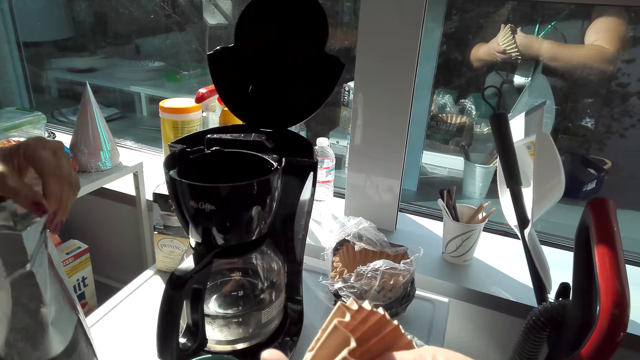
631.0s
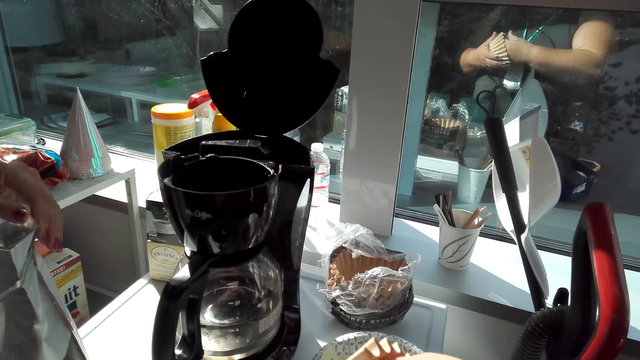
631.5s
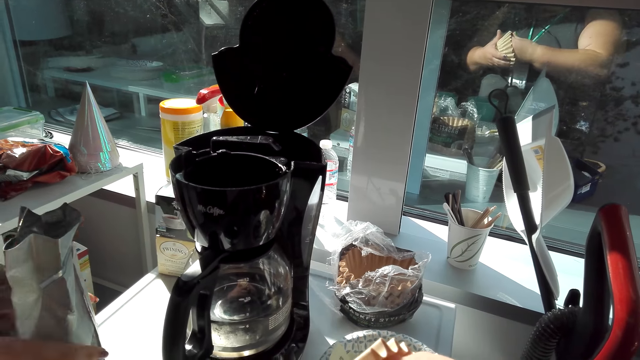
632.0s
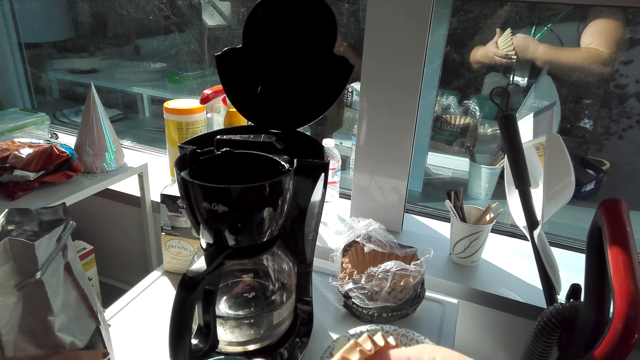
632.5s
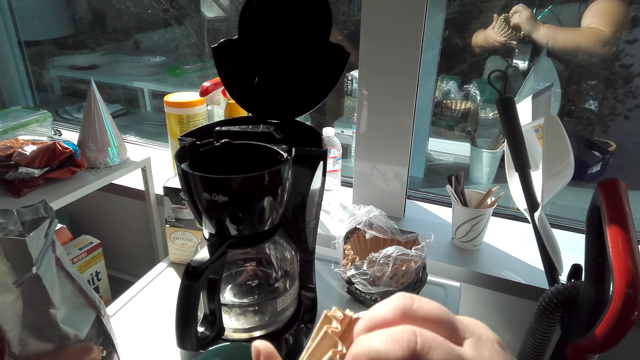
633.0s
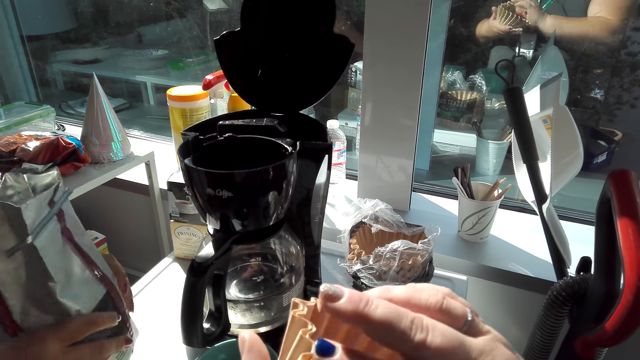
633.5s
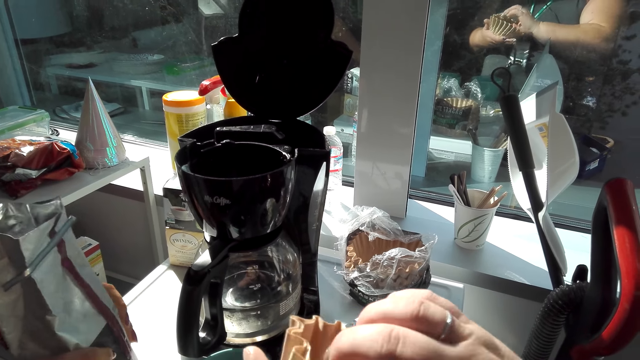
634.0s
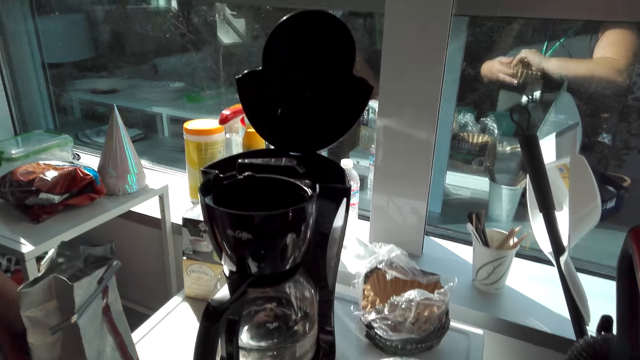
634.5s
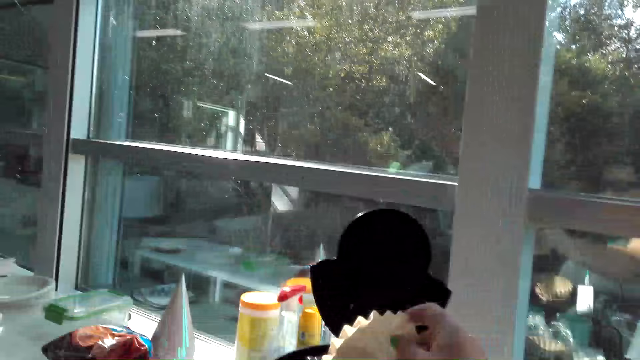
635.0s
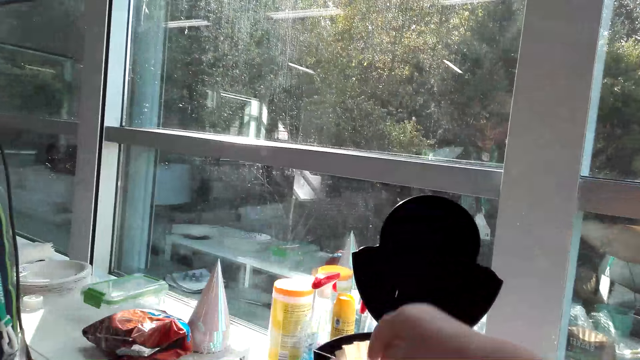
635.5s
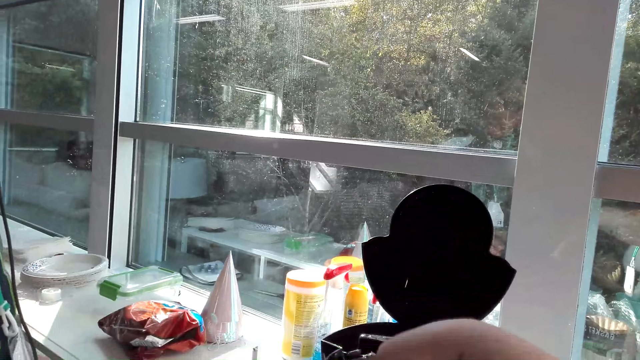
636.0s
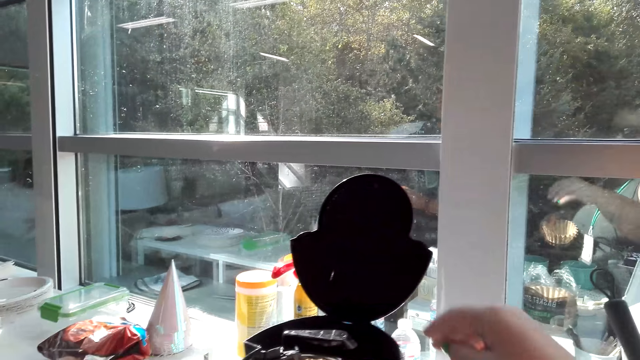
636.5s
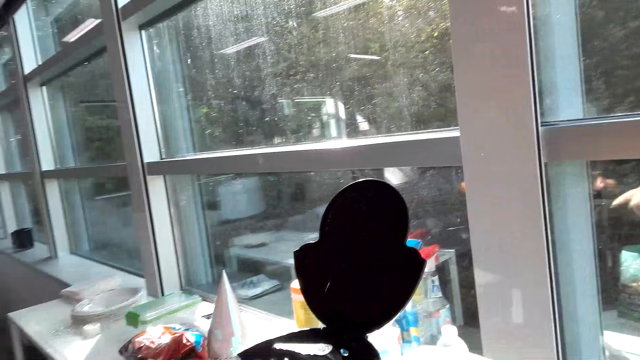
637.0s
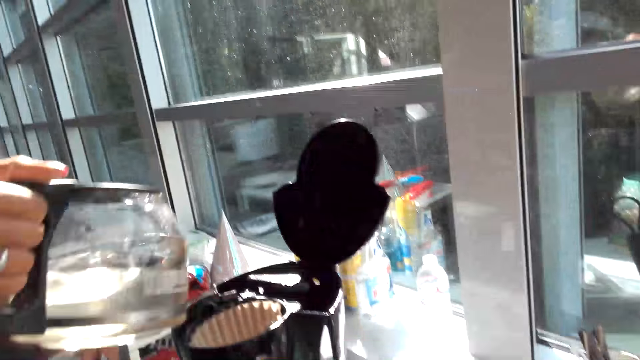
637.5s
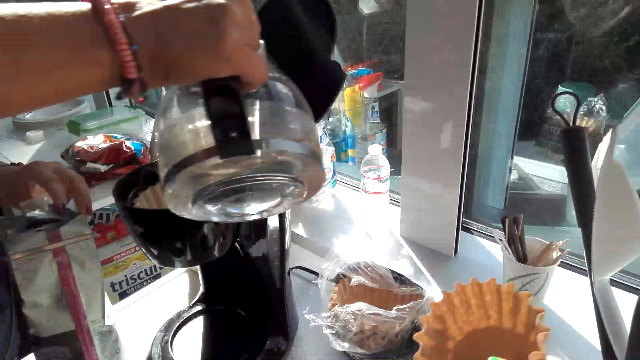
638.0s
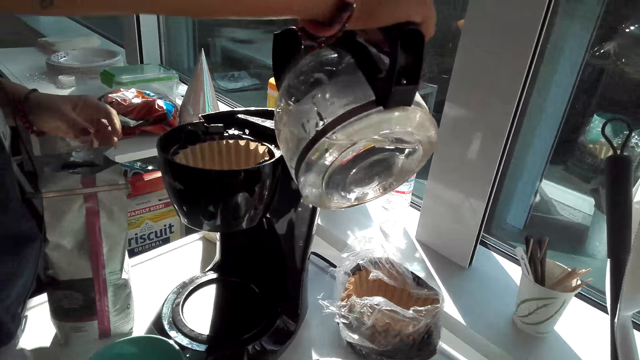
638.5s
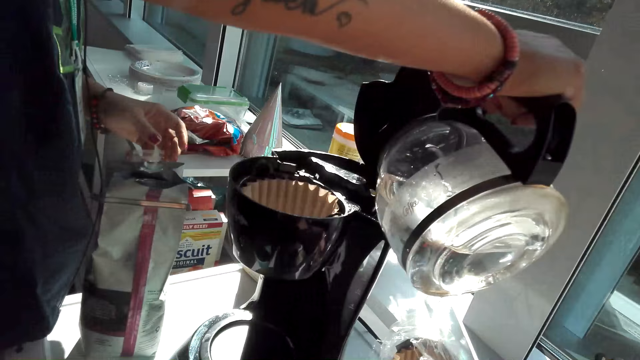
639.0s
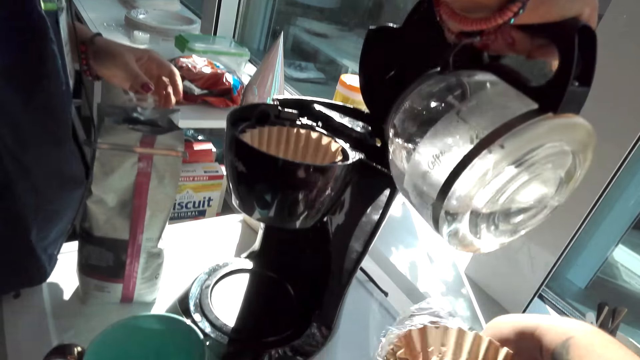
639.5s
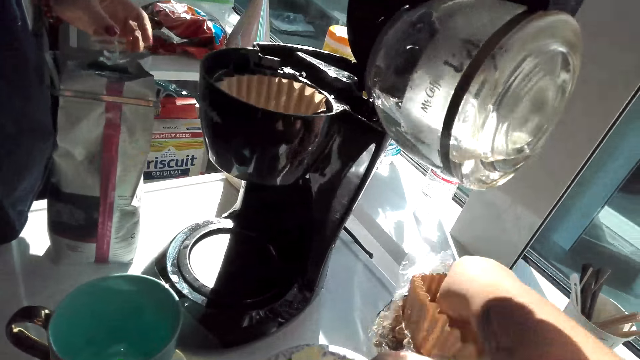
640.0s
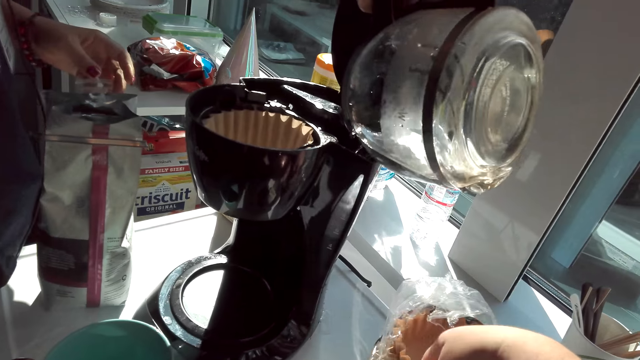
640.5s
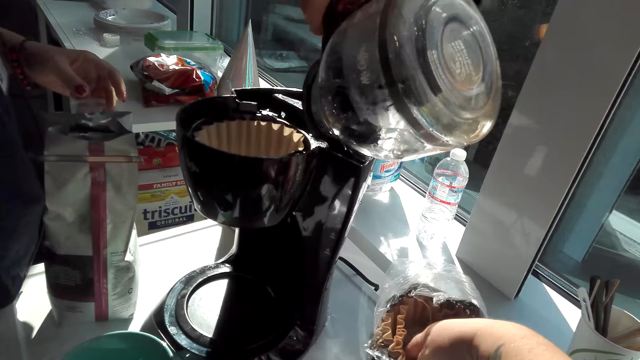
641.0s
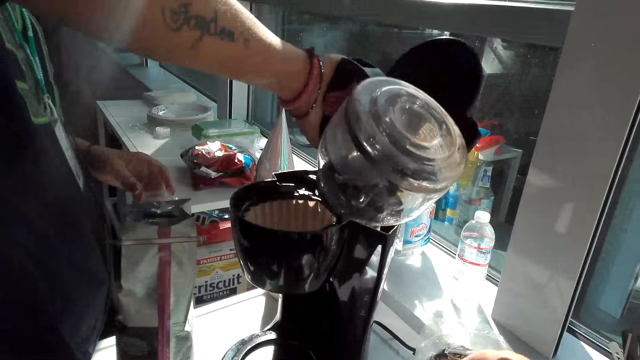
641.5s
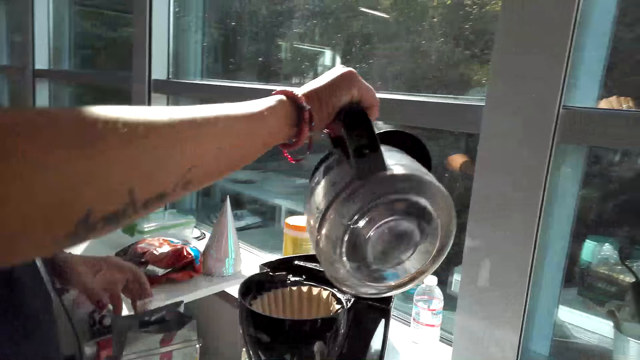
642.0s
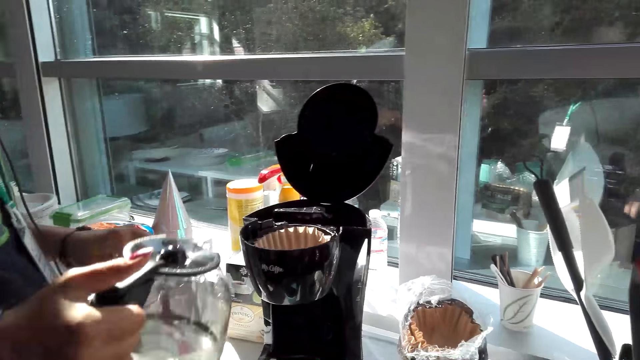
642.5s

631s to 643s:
The camera wearer talks to the lady. They put a coffee filter in a filter basket of a coffee maker. The lady lifts up a carafe and pours water in the coffee maker. The camera wearer puts the filter in a polythene bag.

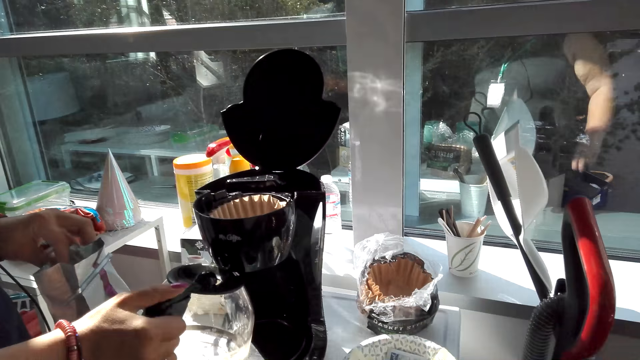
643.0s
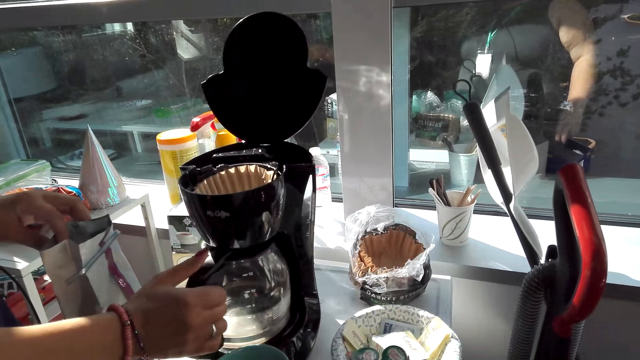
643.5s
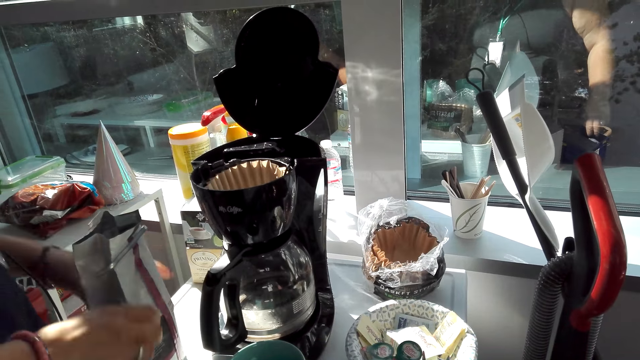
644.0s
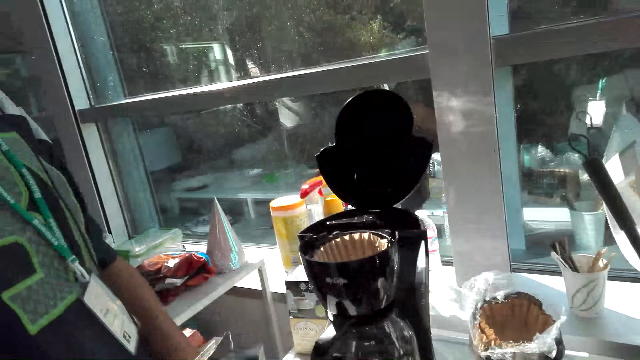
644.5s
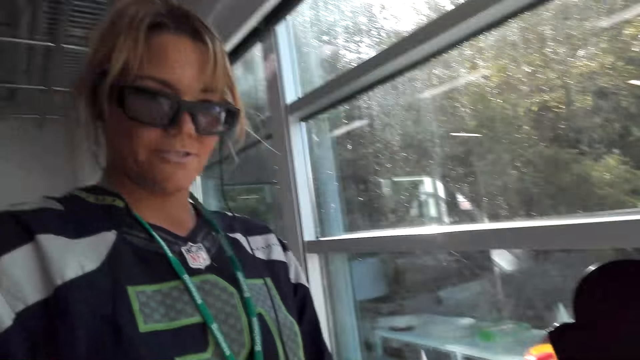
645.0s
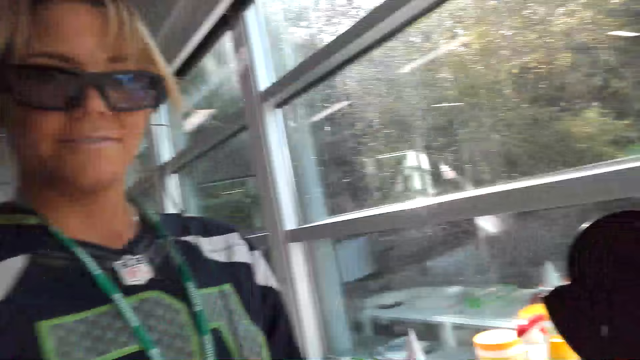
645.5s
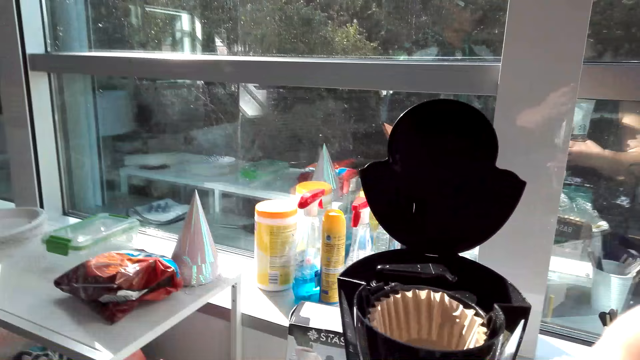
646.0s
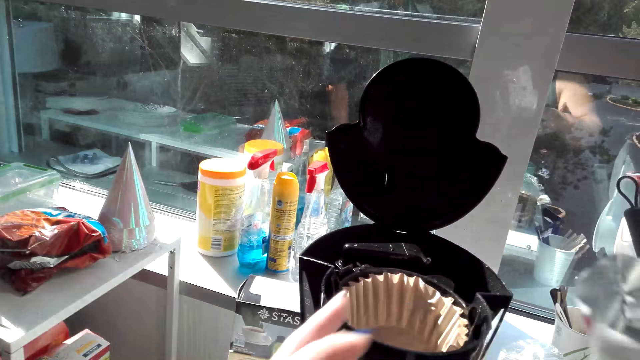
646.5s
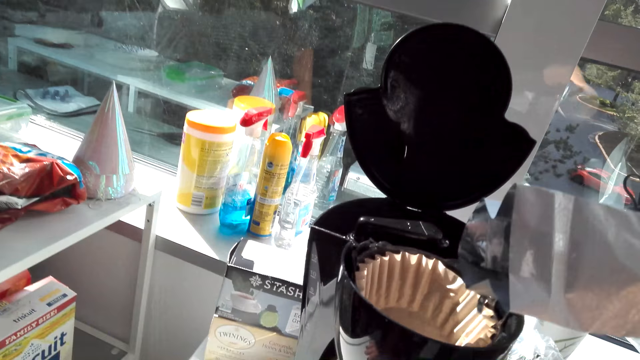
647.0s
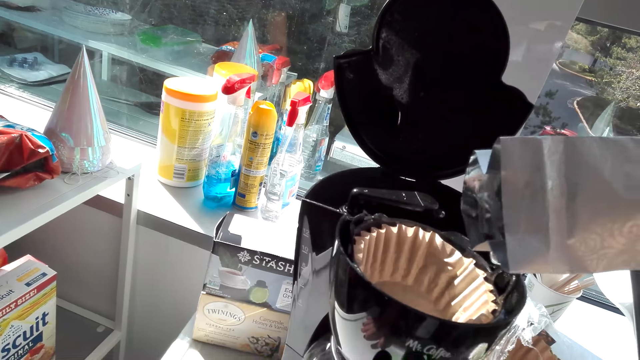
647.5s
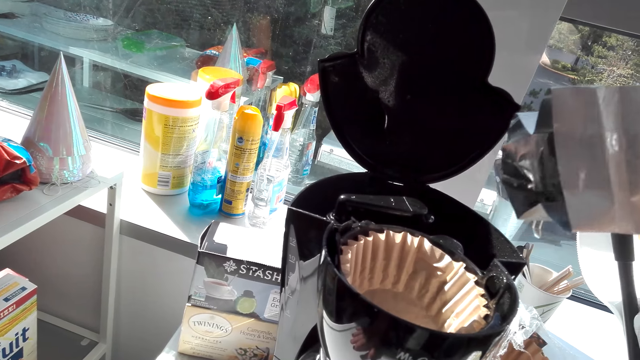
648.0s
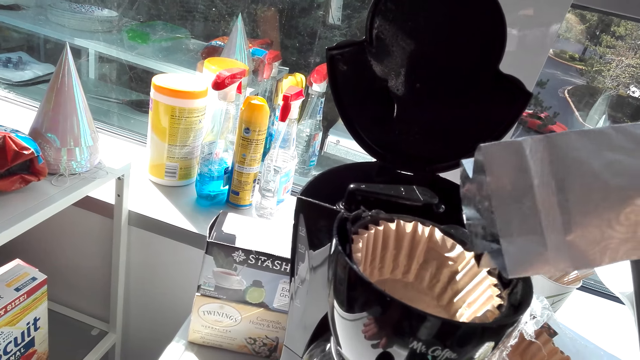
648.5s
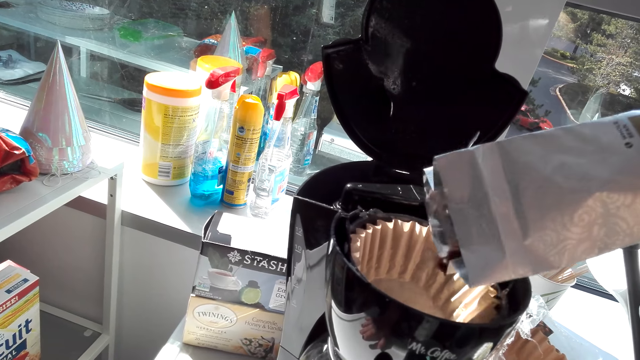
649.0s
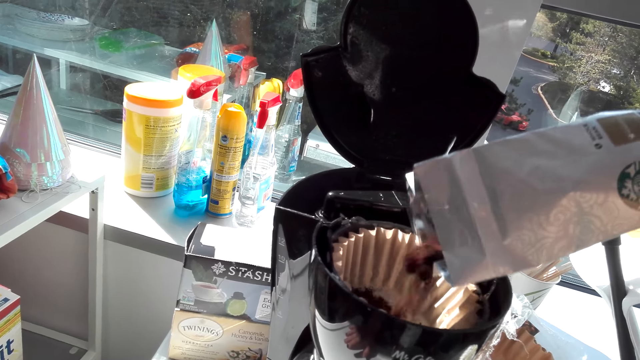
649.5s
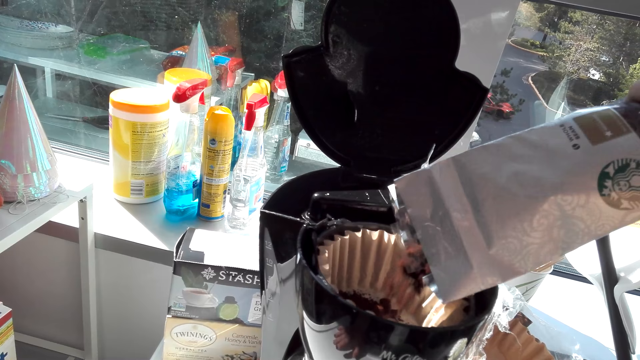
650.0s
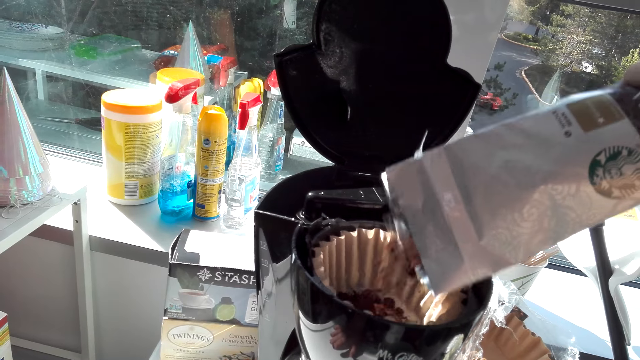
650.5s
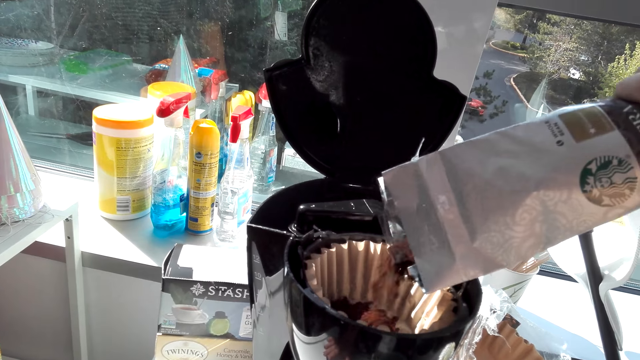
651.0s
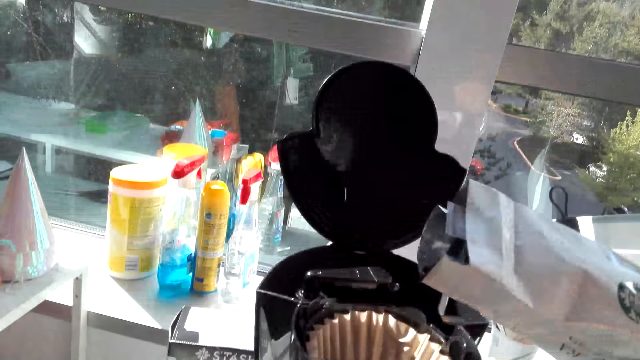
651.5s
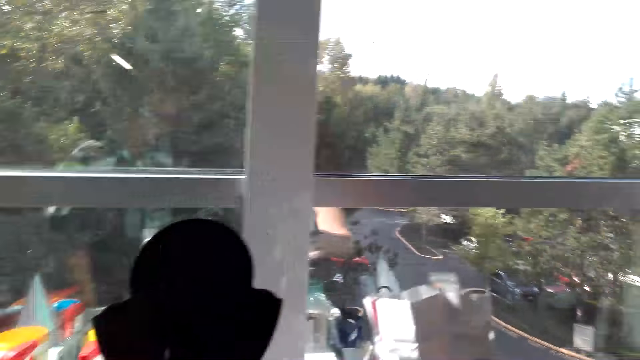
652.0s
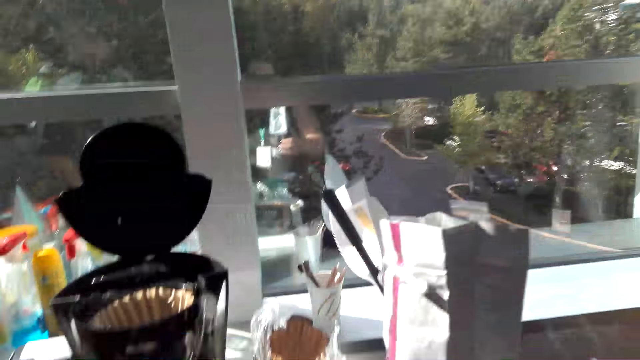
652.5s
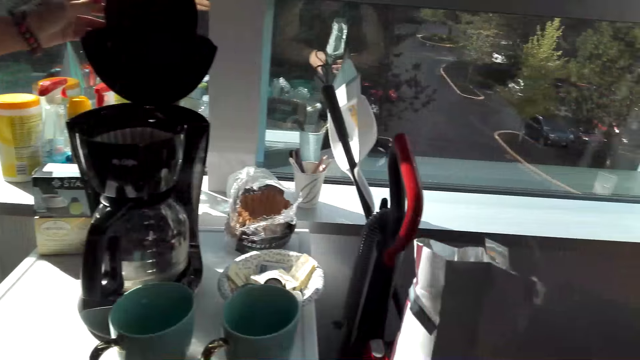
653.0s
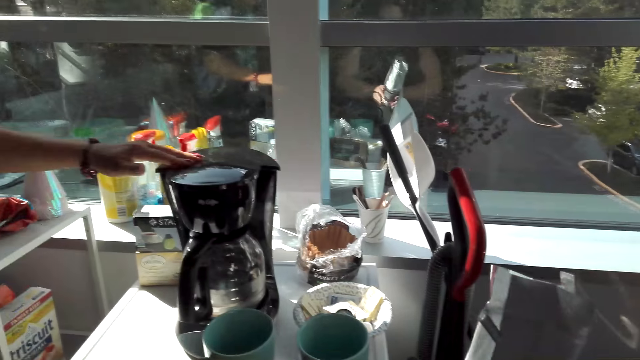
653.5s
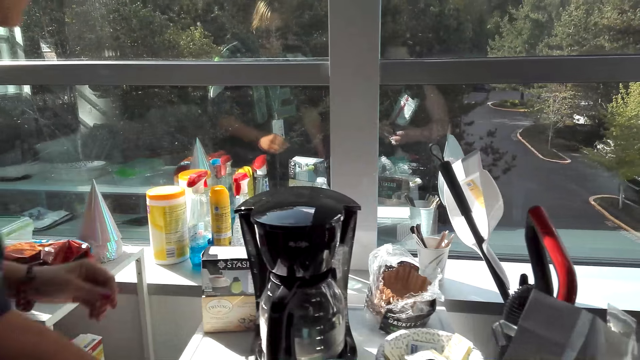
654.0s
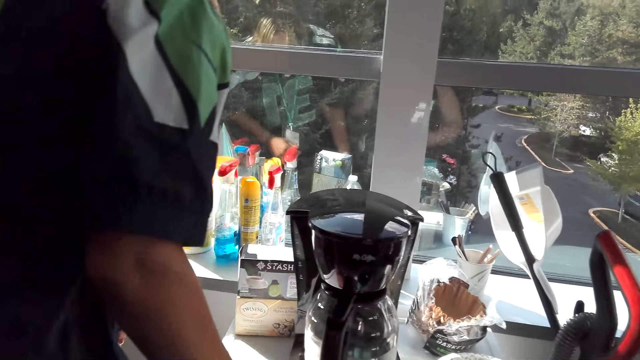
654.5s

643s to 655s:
The lady puts a carafe in a coffee maker. The lady gives the camera wearer a coffee packet. The camera wearer pours coffee in the coffee filter. The lady closes the lid of the coffee maker.
